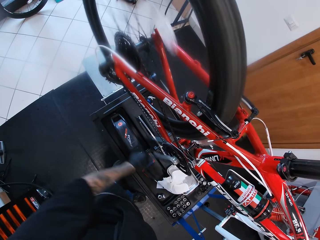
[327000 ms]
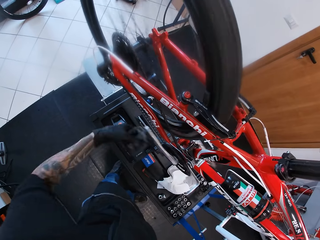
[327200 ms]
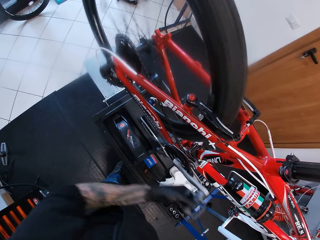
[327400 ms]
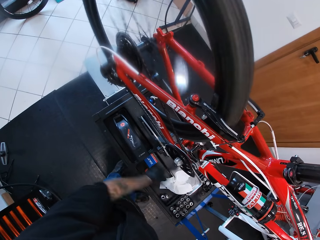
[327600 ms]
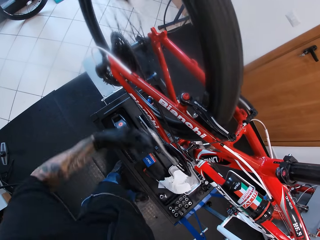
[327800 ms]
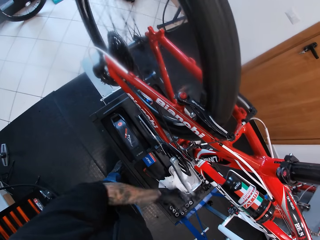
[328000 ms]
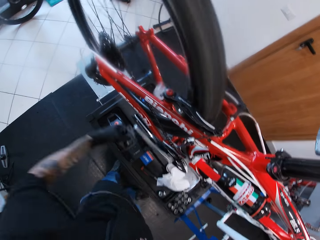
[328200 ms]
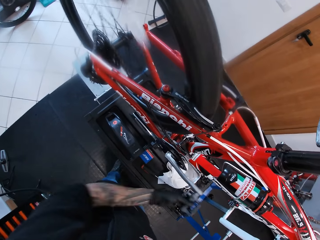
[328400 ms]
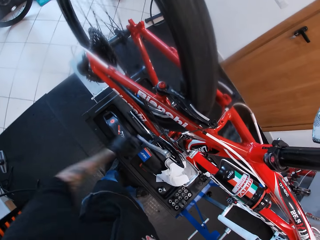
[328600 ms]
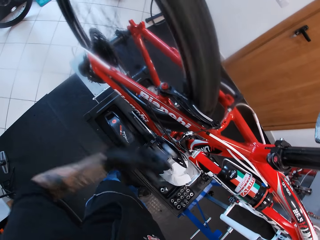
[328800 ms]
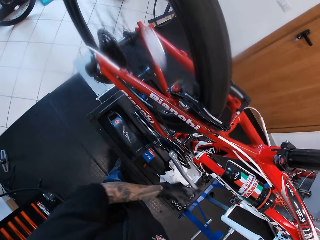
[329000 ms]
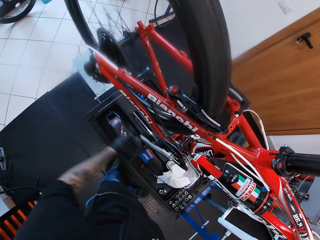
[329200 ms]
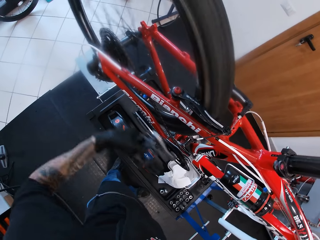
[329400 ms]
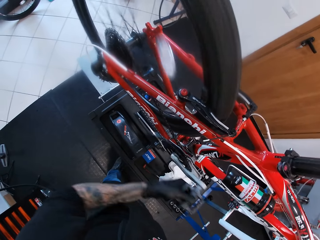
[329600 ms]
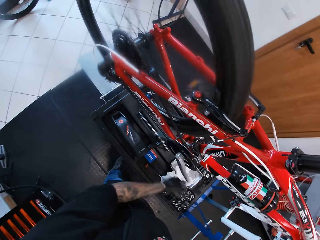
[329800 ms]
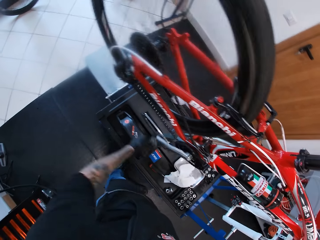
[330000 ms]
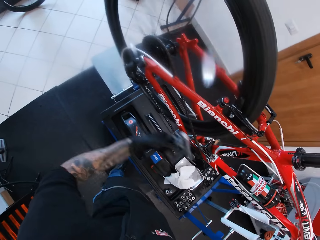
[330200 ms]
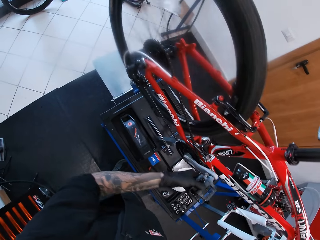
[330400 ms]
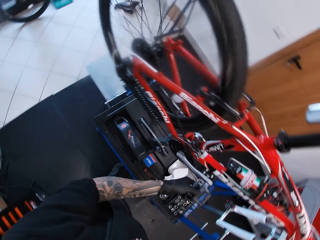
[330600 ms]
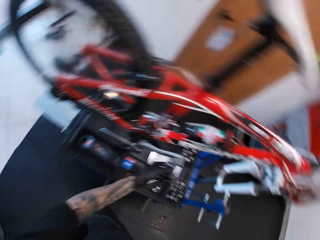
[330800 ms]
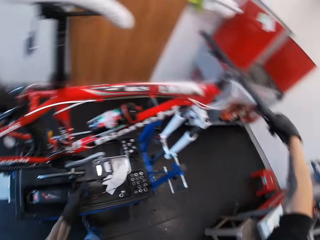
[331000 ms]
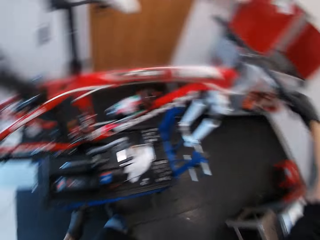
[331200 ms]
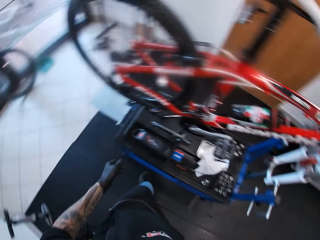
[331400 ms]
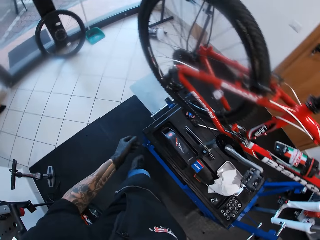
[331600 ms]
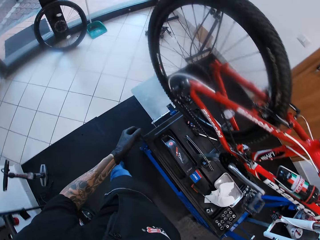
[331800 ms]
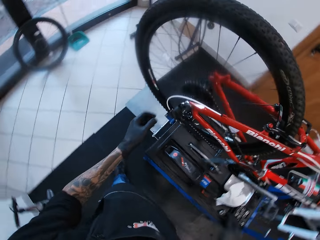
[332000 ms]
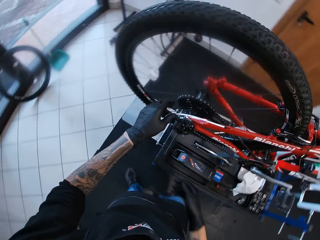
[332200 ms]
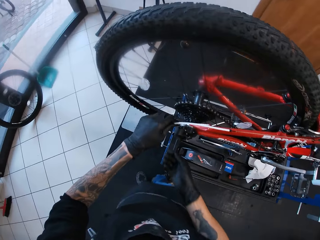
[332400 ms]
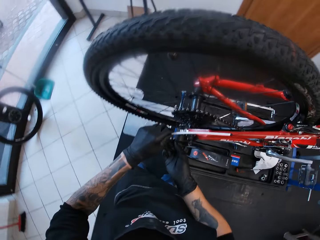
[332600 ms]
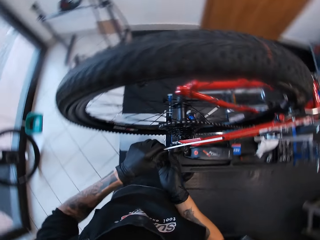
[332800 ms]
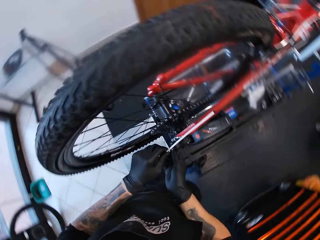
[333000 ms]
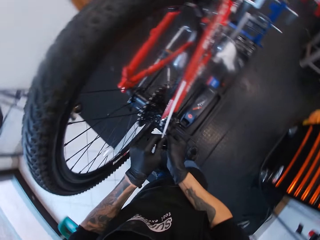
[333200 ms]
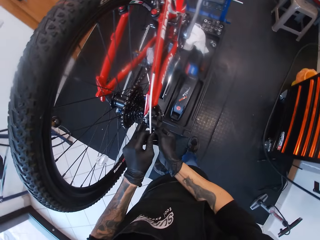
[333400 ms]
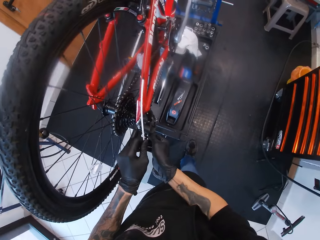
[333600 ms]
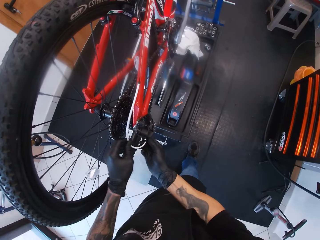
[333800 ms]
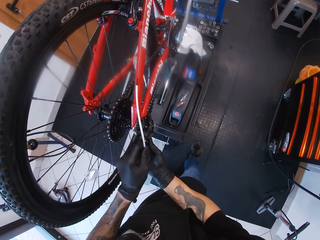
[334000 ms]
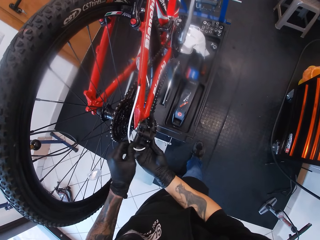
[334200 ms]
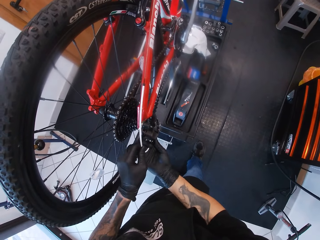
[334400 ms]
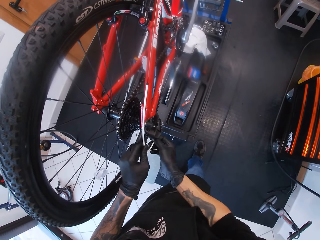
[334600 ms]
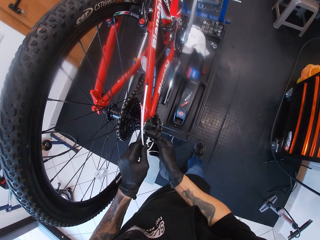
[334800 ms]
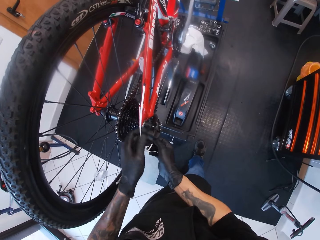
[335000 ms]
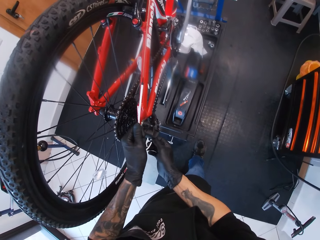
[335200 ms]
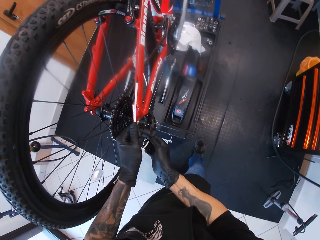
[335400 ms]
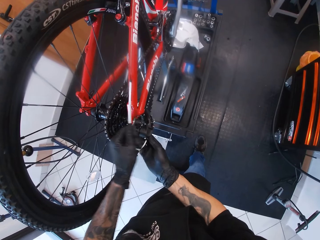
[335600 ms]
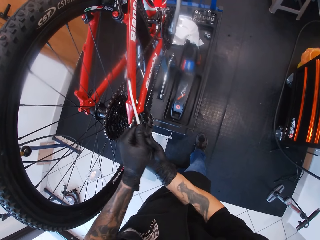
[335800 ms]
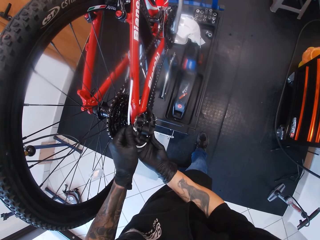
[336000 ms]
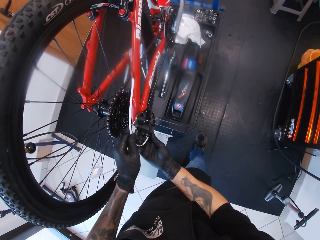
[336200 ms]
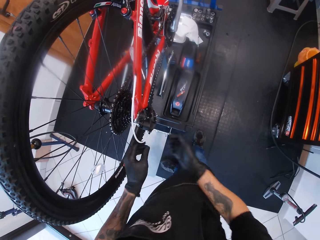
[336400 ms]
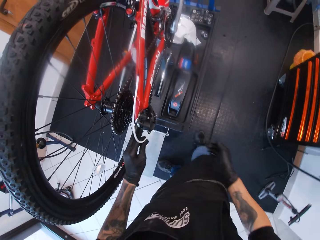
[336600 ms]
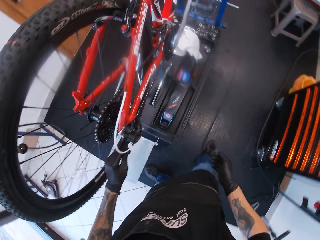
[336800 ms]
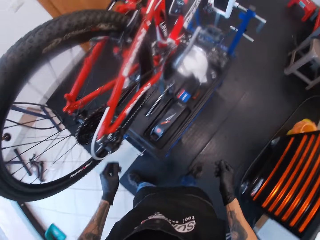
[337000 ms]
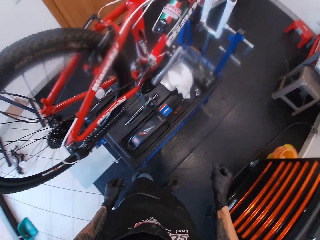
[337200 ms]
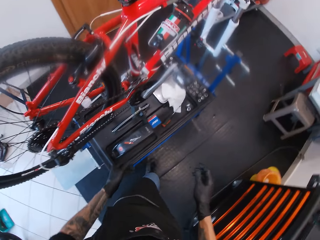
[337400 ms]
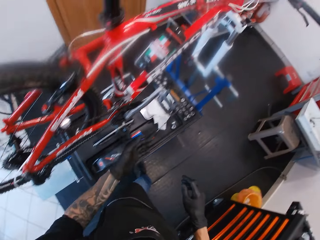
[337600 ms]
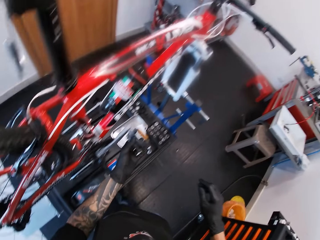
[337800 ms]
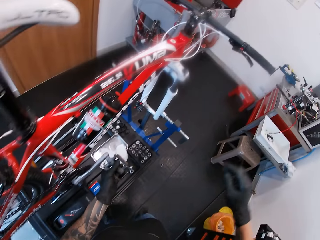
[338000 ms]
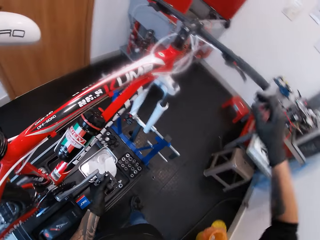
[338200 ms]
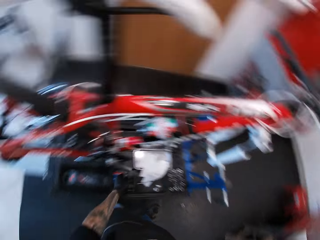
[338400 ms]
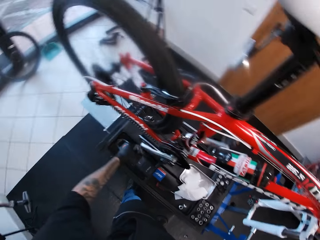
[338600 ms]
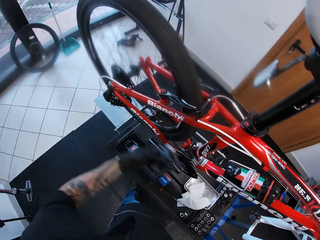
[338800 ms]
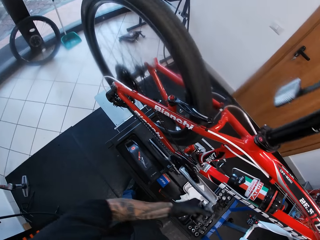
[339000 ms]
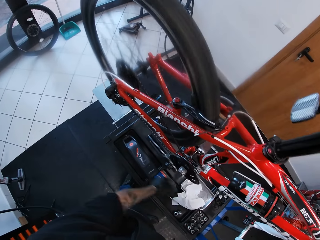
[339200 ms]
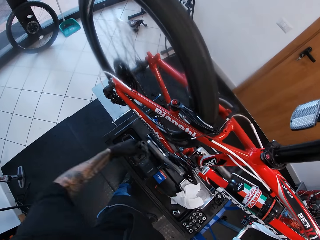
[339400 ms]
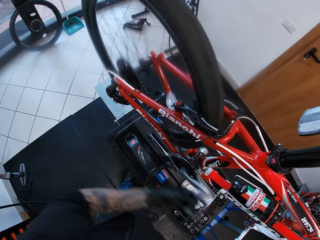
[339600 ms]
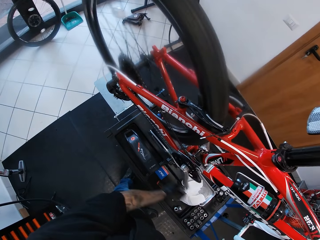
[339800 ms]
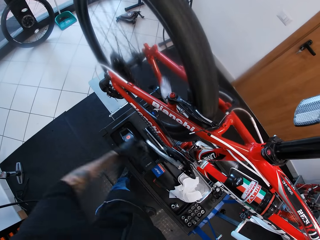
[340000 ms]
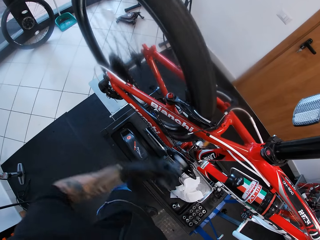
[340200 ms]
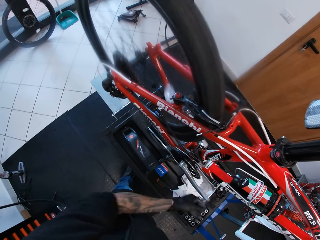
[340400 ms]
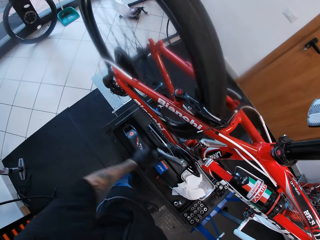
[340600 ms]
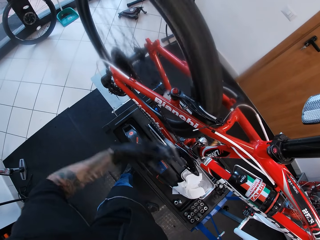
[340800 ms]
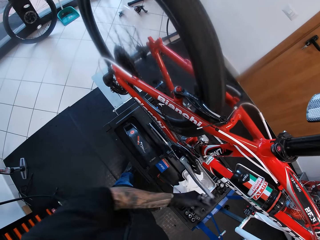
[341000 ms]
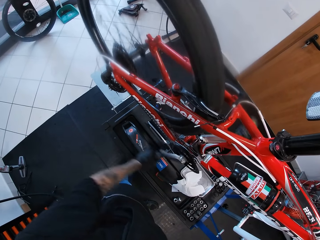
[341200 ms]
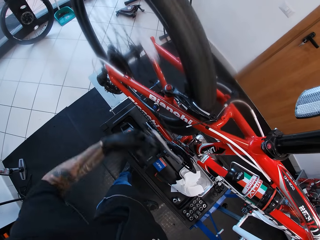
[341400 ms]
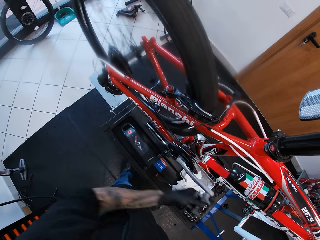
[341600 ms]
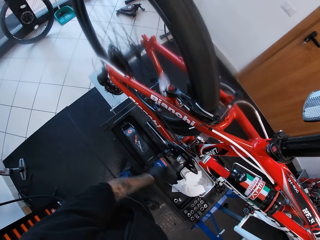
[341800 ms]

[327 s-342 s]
The camera wearer turns. He touches the chain derailleur. He tightens the cable with both hands. He fixes the chain derailleur cover box. He removes his hands from the bicycle. He walks around. He rolls the bicycle pedal or pedal crank arm with his left hand. He touches the handle grip bar and the pedal crank arm.

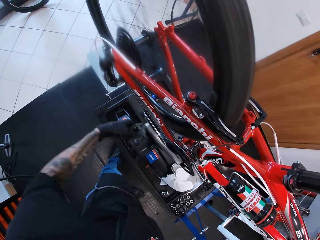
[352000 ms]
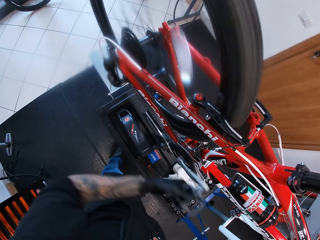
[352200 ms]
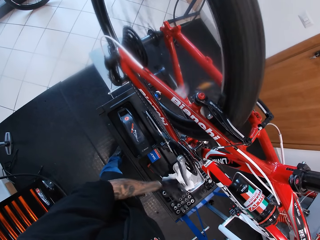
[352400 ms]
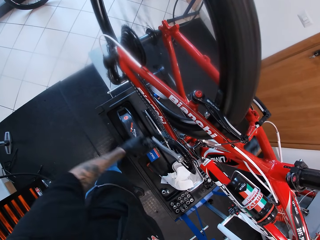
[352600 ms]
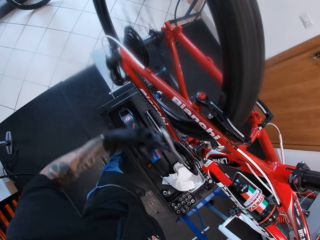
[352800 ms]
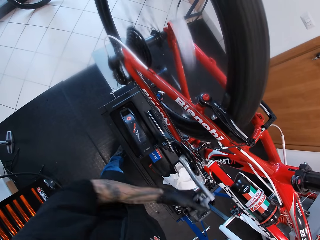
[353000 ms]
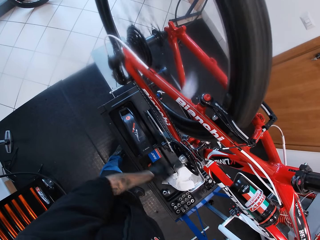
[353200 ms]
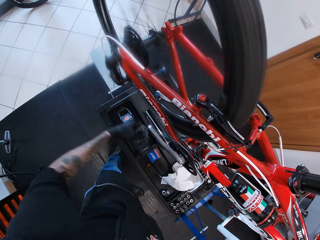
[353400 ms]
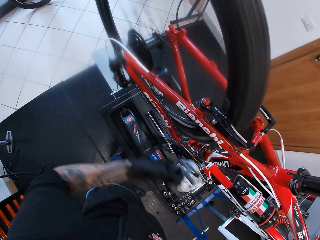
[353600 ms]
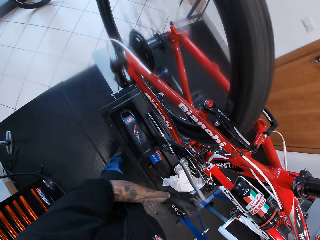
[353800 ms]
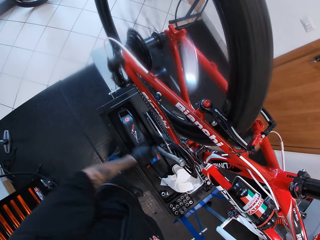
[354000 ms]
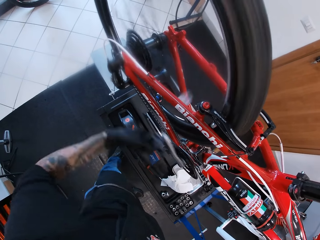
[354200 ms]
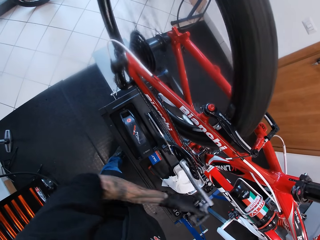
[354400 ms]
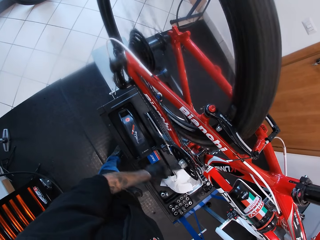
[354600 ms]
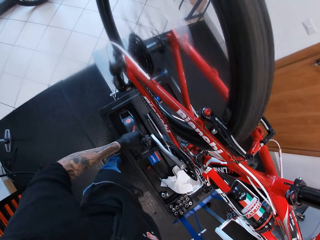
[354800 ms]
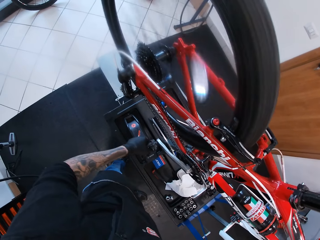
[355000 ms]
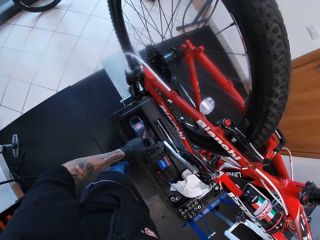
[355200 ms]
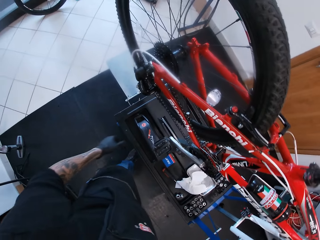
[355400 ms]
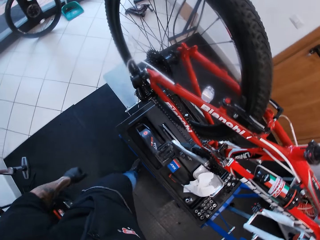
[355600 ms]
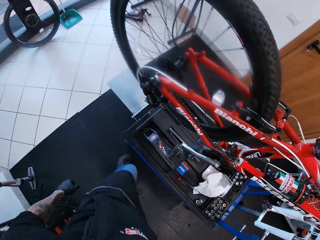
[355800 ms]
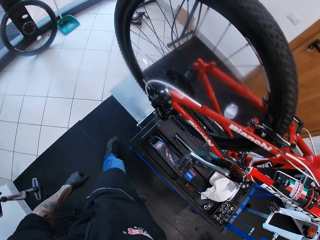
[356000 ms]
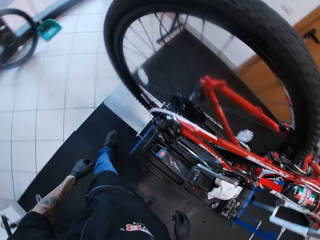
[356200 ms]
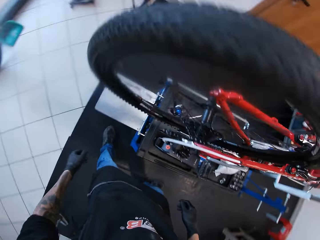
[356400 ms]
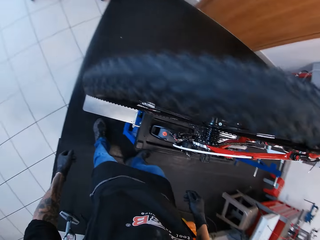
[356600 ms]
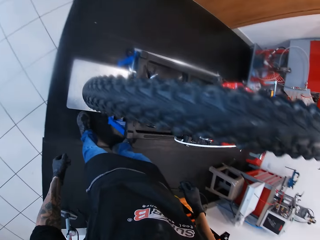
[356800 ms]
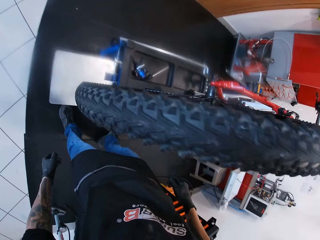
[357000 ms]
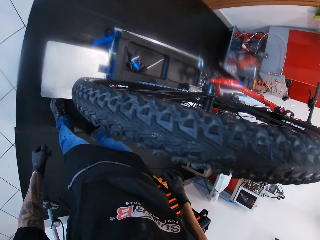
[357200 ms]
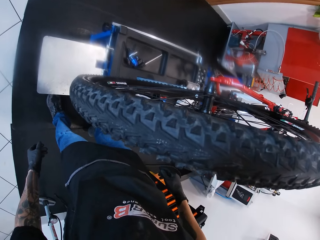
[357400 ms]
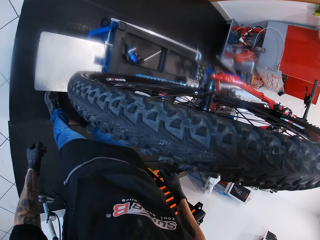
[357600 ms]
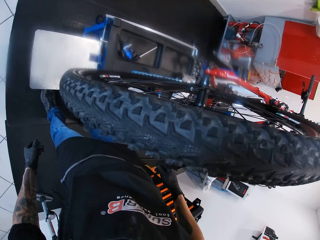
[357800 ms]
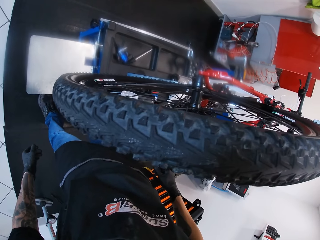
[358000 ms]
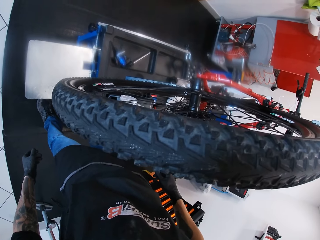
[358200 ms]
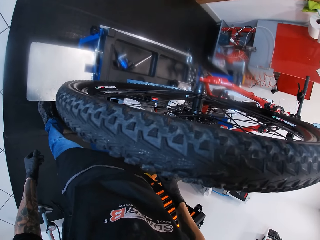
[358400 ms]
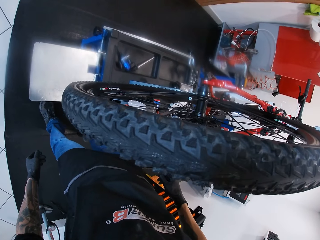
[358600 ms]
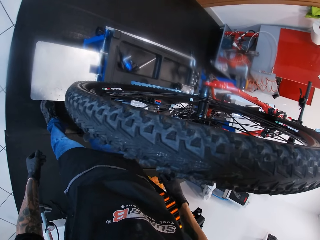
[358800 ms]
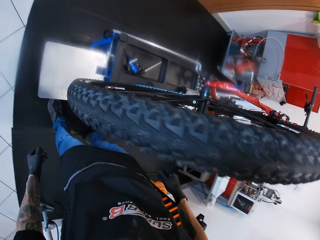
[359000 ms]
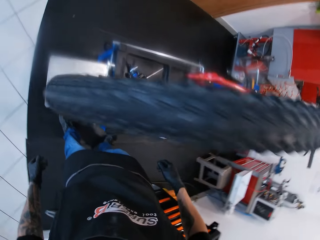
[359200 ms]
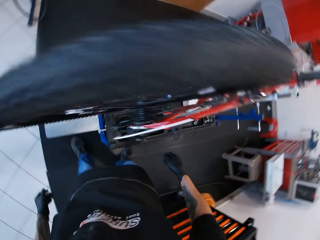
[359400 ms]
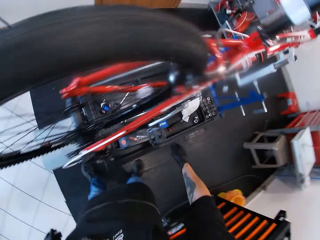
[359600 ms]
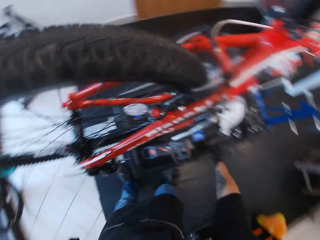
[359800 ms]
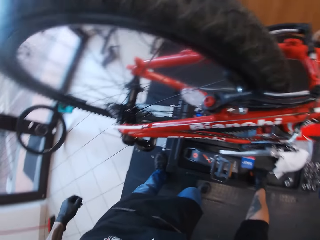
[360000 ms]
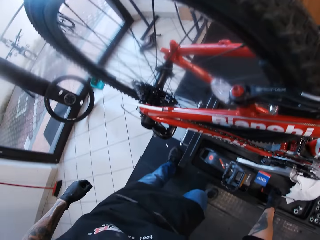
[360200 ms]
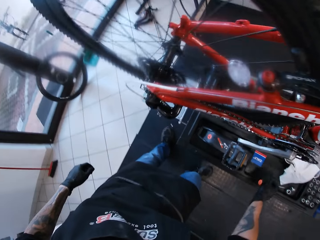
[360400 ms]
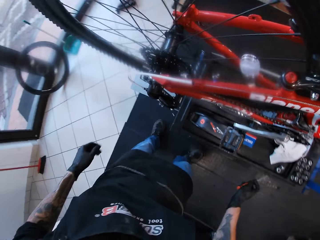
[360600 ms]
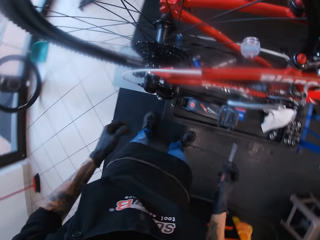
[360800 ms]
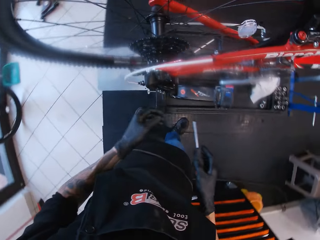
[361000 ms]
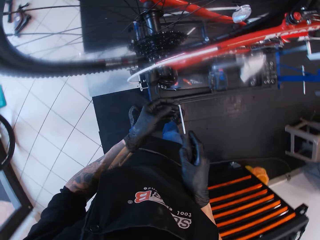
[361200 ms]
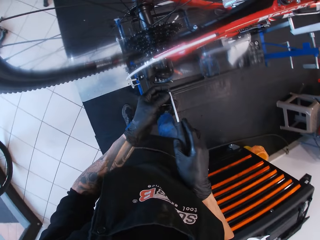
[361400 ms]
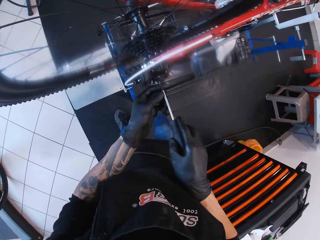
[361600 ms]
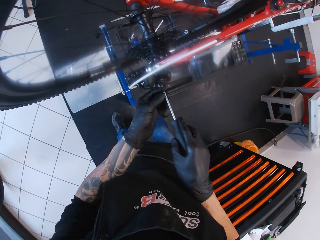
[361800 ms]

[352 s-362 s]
The camera wearer removes his hand from the pedal. He turns. He inspects the bicycle tires. He looks around. He picks up the screwdriver in the box on the bicycle repair stand with his right hand.
